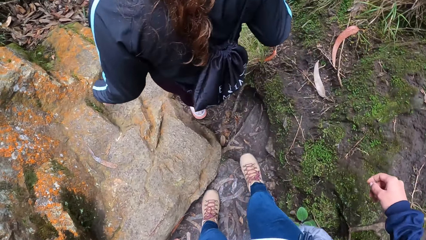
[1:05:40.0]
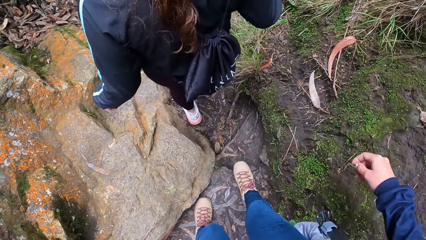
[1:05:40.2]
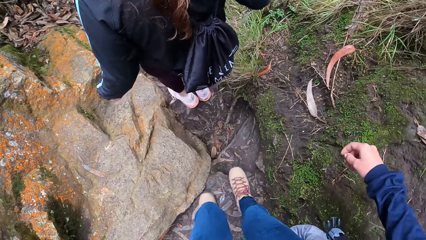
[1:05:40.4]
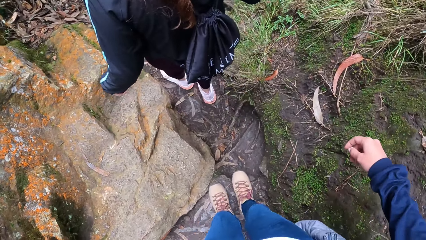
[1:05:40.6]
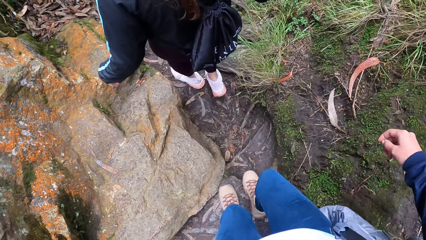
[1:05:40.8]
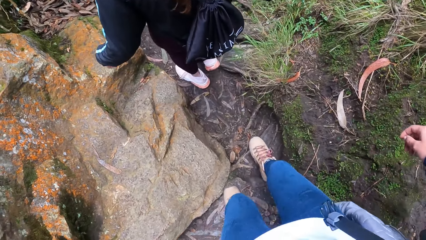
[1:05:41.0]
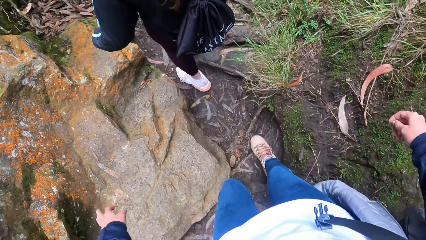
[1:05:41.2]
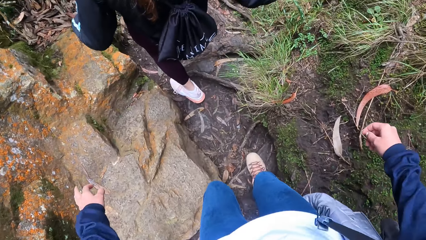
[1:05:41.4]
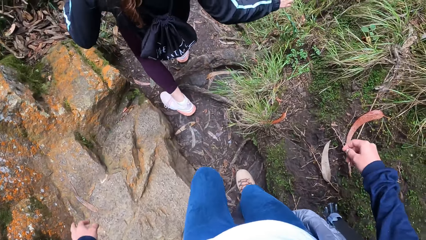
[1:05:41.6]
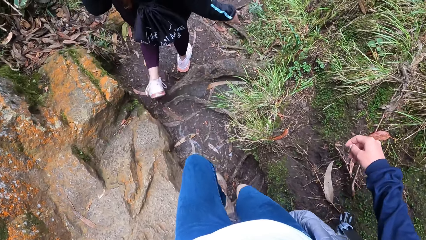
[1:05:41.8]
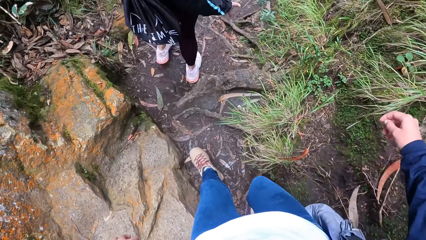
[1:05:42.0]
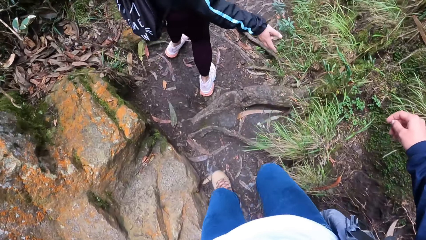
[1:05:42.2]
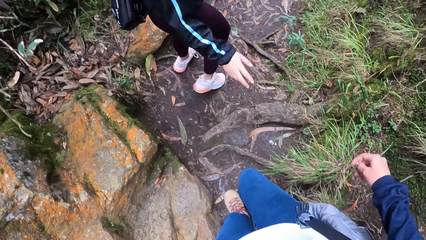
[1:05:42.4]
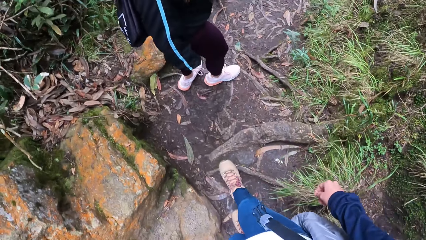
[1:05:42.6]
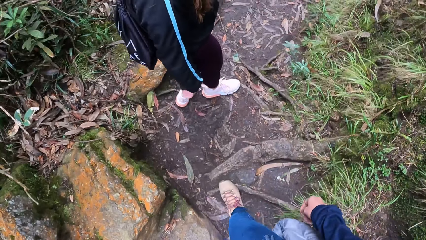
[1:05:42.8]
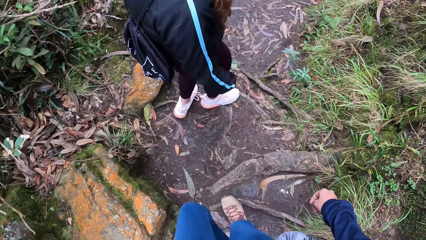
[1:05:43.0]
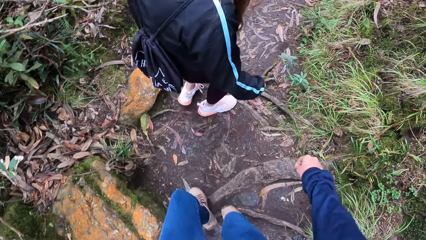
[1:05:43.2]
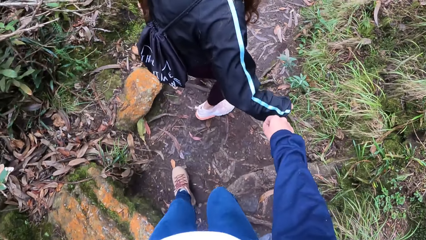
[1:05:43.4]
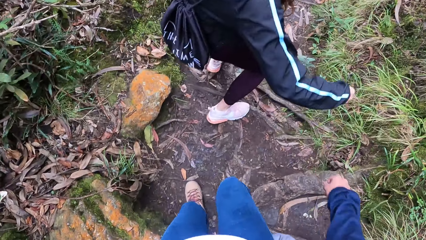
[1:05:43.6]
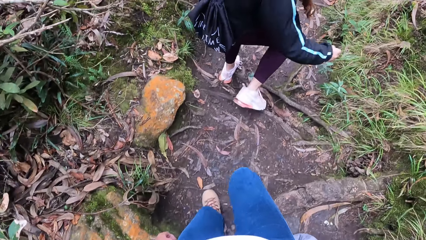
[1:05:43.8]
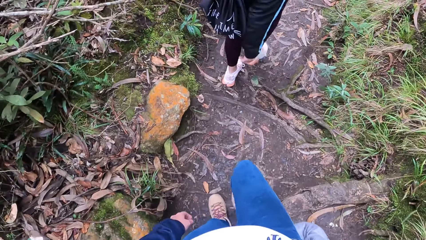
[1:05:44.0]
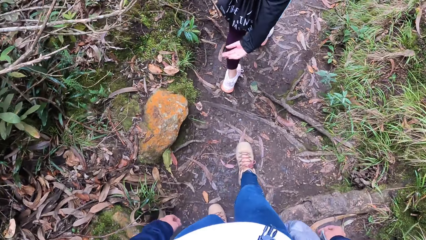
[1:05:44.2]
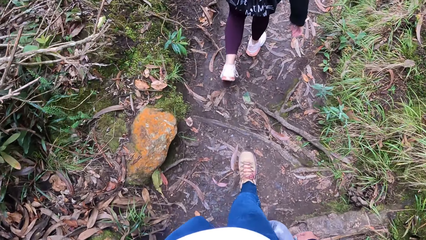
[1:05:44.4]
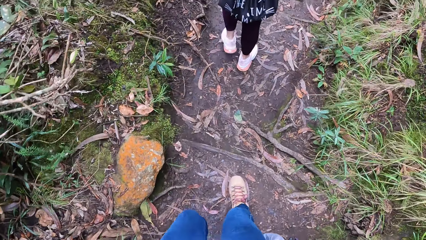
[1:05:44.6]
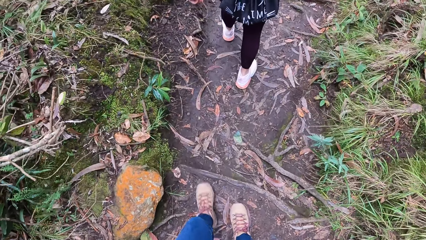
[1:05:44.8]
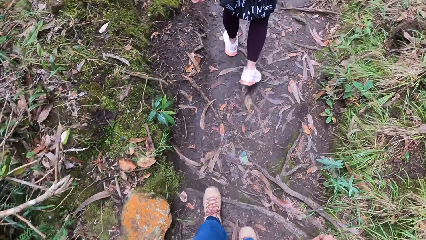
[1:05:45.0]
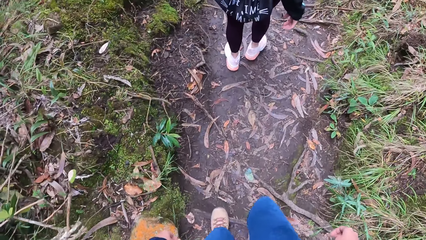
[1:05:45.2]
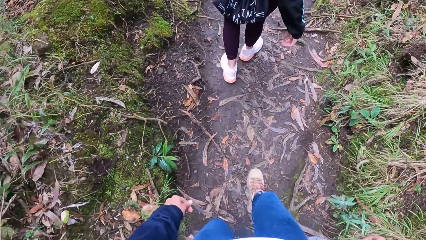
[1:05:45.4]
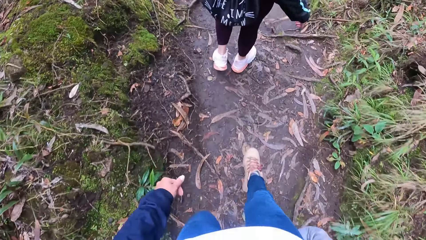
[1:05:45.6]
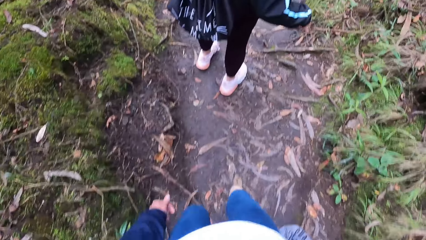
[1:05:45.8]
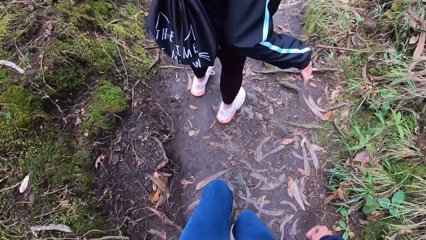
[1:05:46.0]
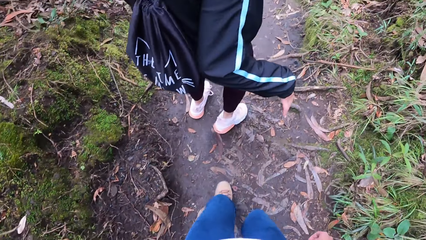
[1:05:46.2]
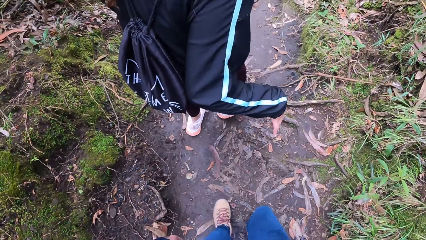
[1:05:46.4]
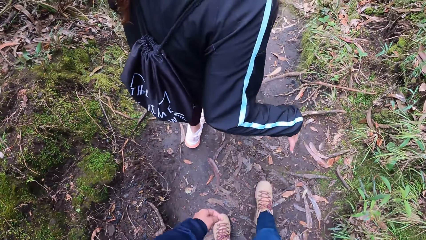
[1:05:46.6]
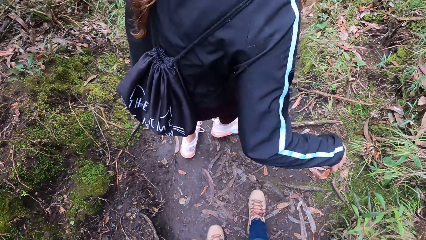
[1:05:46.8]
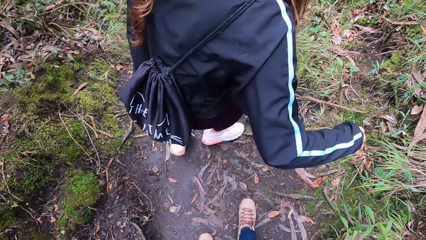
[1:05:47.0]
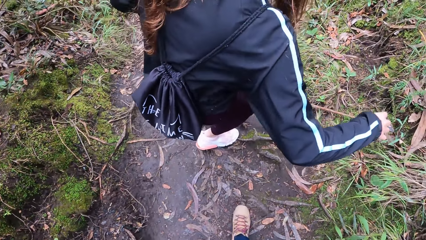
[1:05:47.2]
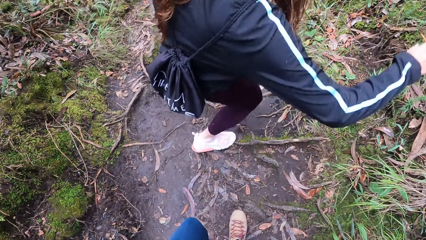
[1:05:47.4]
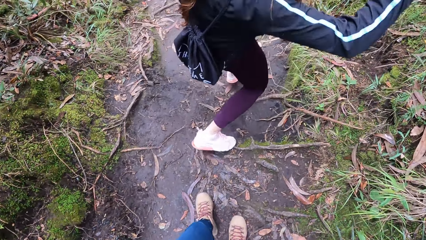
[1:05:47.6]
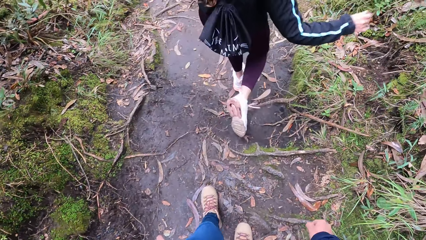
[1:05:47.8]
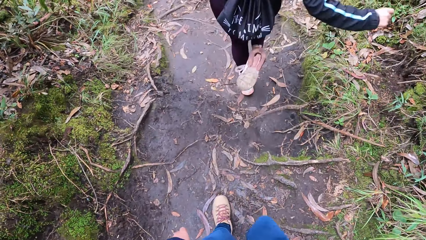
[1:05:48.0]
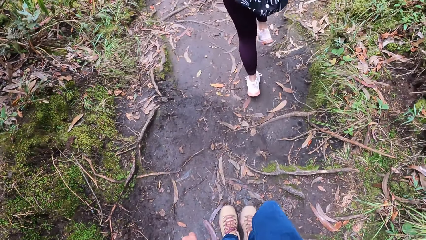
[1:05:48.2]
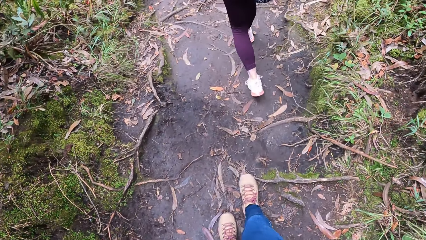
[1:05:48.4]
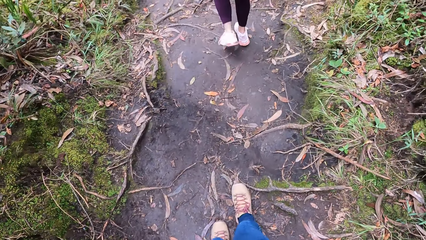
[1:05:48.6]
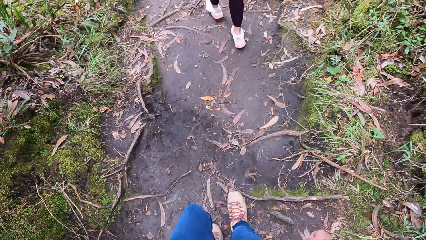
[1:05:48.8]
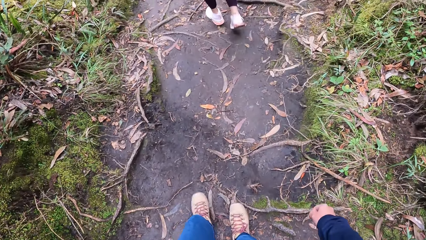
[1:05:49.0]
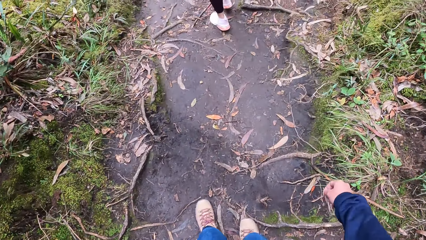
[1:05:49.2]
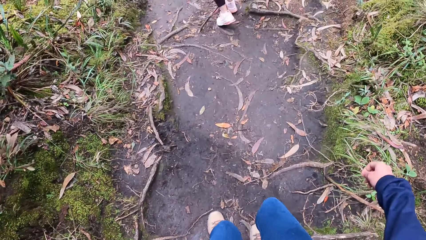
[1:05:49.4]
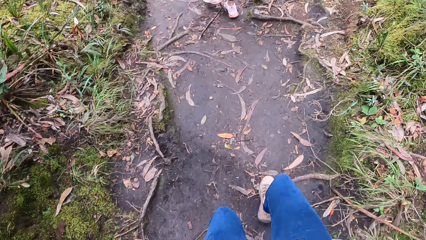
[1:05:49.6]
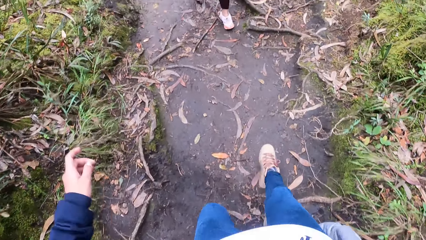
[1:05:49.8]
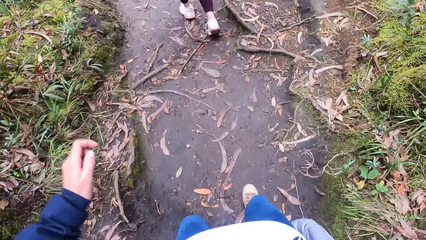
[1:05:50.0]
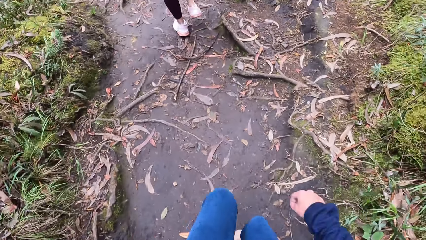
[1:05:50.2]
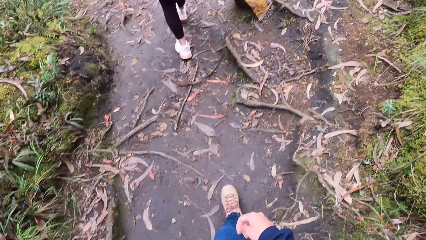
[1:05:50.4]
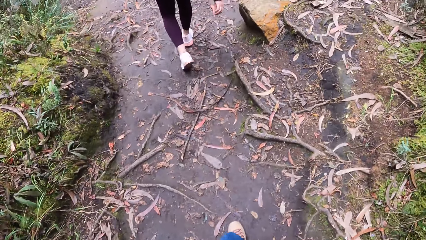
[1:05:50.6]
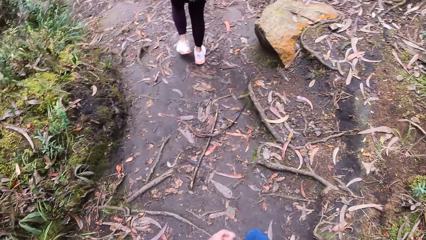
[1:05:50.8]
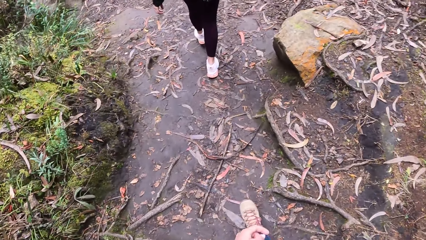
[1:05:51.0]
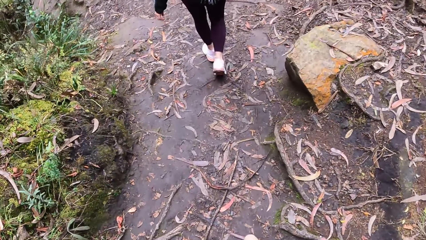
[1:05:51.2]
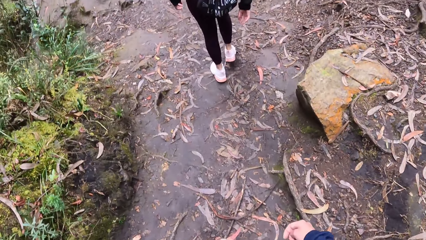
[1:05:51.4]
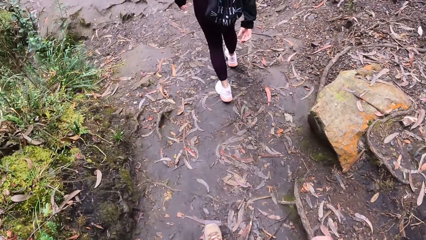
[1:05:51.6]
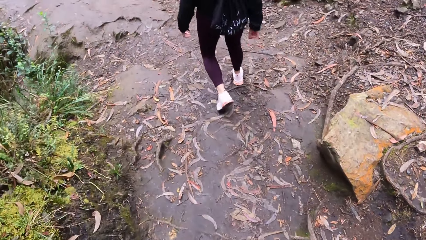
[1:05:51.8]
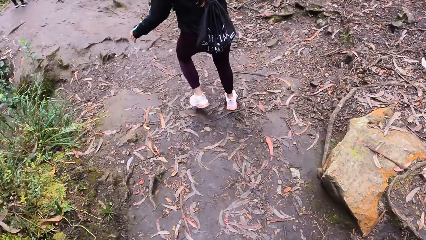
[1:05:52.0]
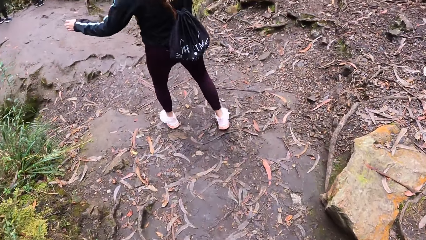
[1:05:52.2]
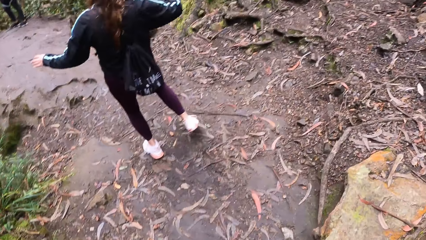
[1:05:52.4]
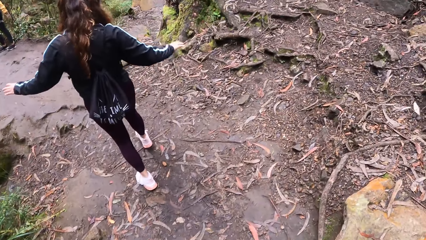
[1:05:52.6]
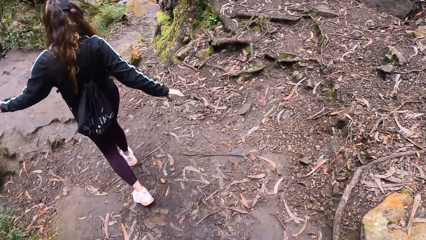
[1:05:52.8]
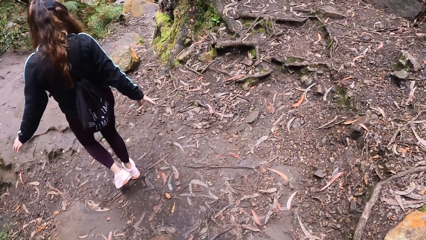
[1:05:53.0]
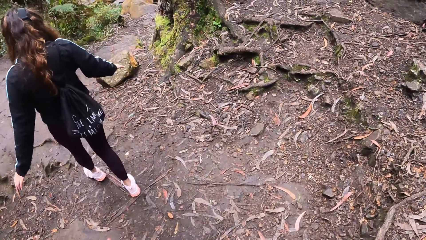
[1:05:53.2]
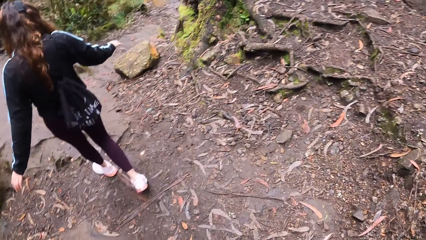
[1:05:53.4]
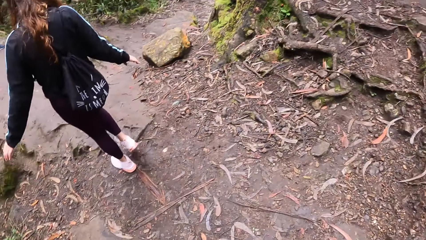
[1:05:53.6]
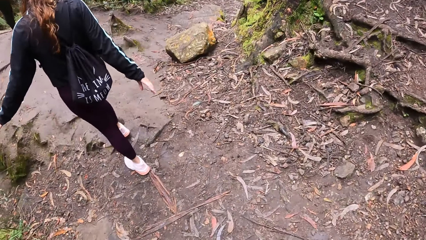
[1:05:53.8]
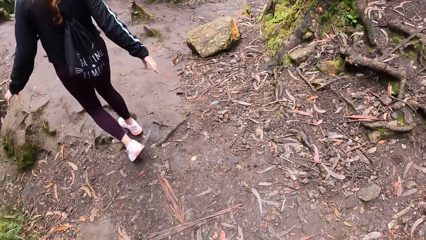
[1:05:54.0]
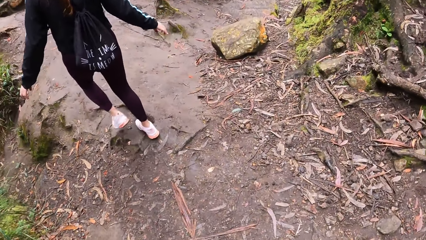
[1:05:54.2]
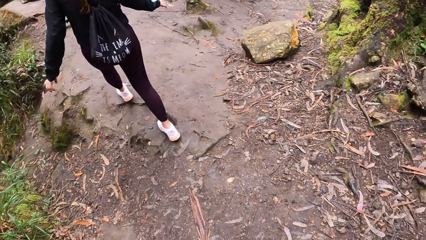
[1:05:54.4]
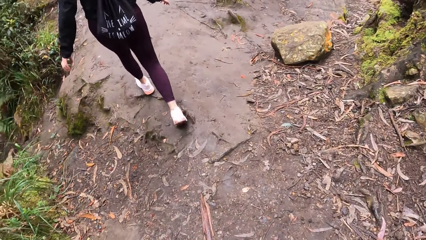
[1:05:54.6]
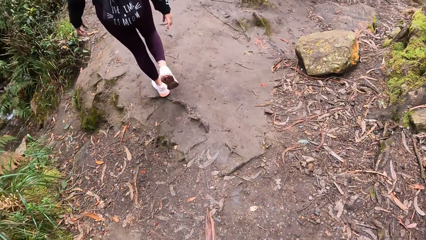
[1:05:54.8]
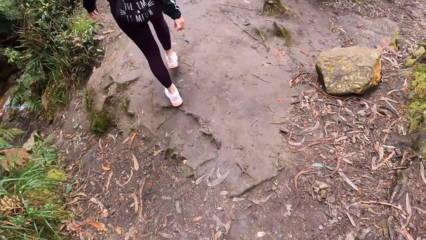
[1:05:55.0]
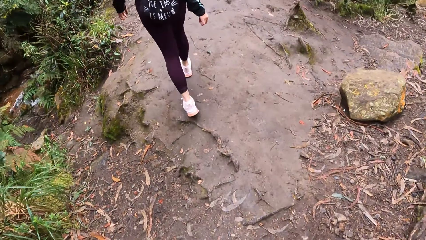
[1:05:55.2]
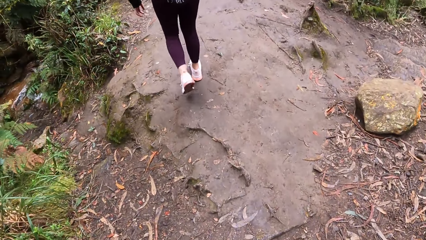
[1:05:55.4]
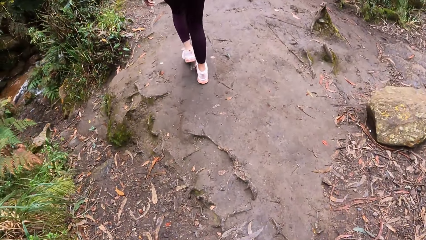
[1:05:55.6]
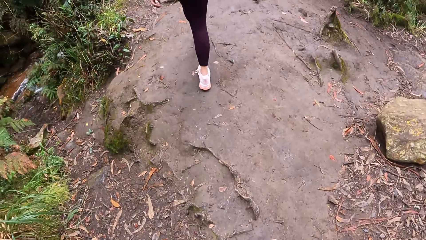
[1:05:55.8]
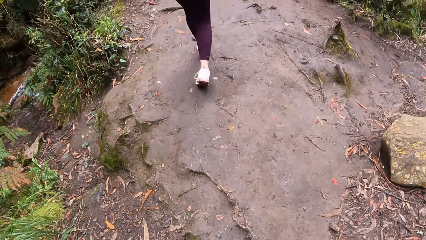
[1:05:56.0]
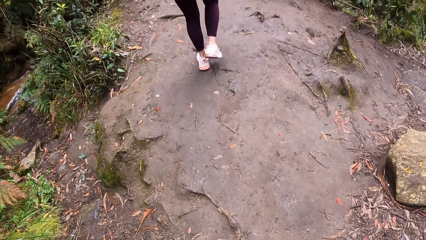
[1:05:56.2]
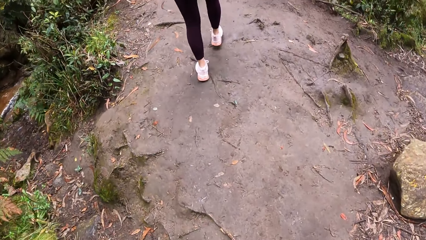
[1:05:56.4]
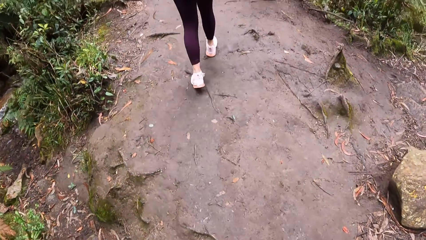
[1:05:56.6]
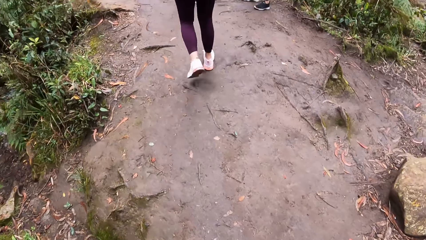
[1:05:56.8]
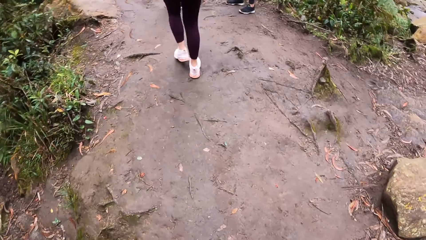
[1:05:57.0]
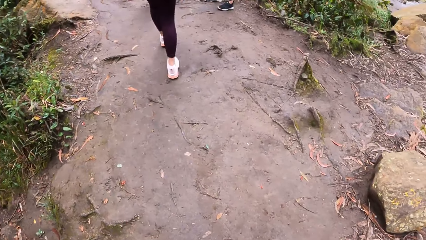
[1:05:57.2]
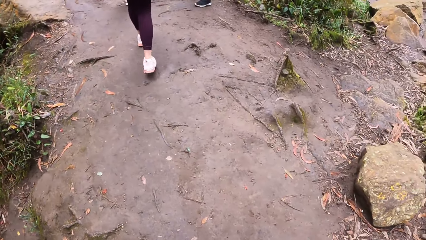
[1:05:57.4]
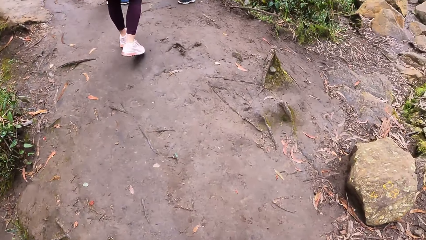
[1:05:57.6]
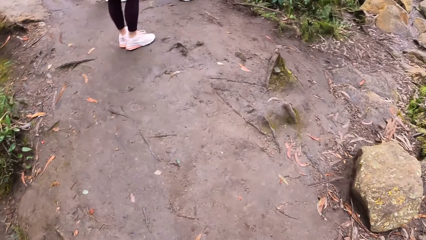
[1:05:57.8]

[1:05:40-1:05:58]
The woman interacts with the camera wearer. The camera wearer walks behind the woman.
